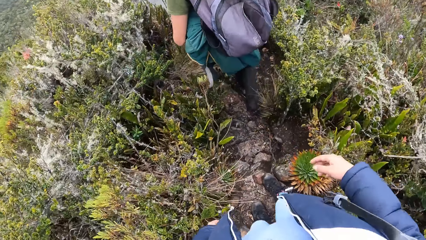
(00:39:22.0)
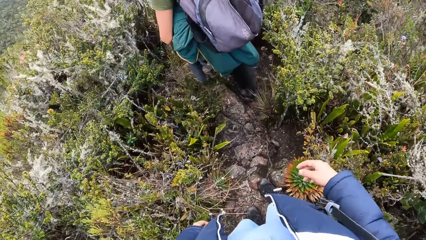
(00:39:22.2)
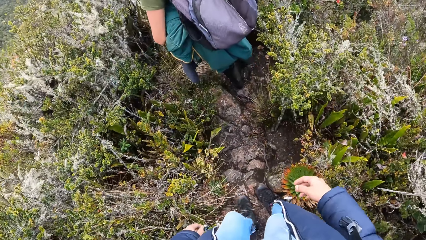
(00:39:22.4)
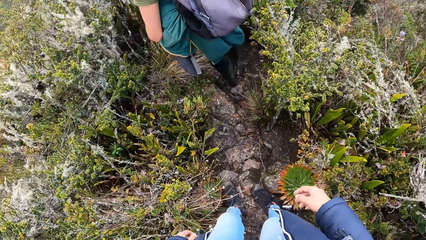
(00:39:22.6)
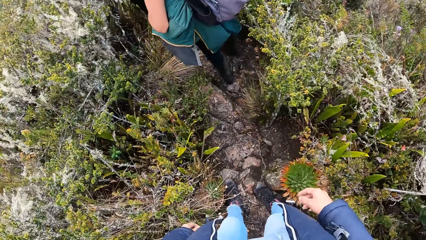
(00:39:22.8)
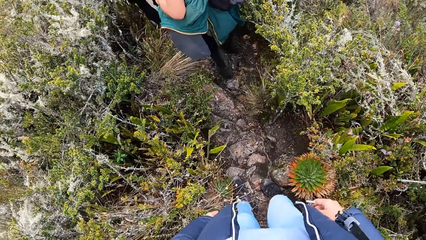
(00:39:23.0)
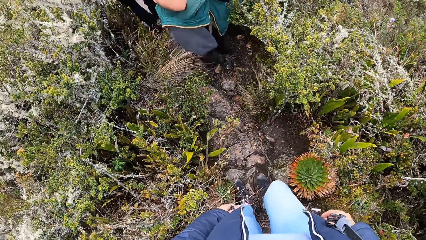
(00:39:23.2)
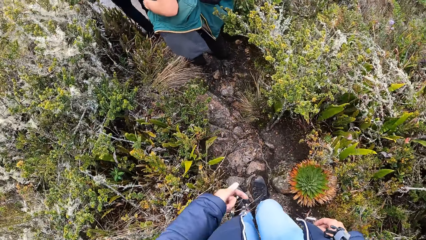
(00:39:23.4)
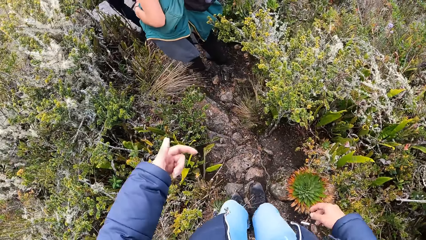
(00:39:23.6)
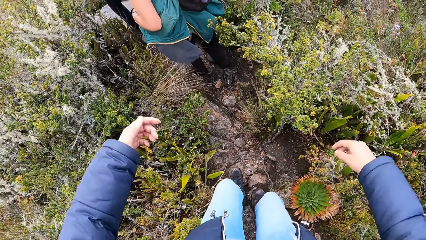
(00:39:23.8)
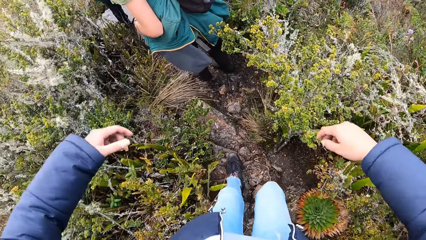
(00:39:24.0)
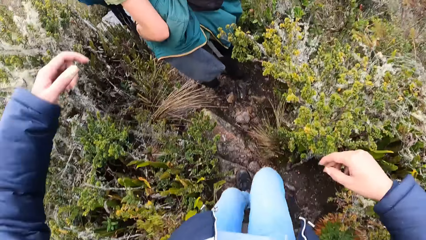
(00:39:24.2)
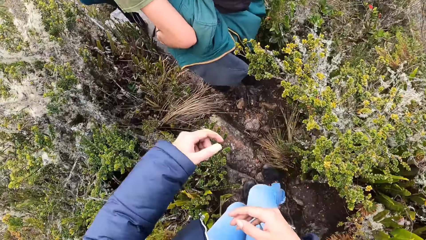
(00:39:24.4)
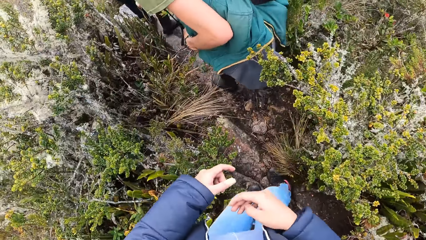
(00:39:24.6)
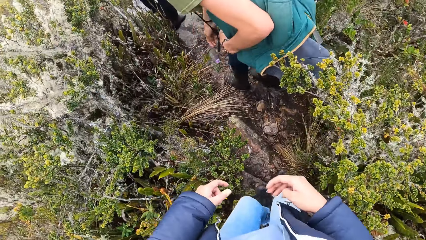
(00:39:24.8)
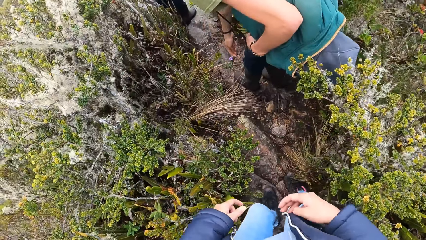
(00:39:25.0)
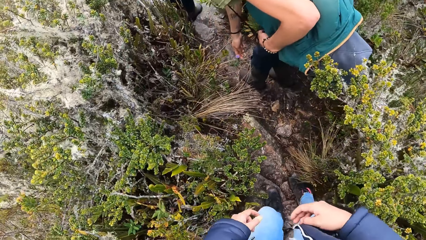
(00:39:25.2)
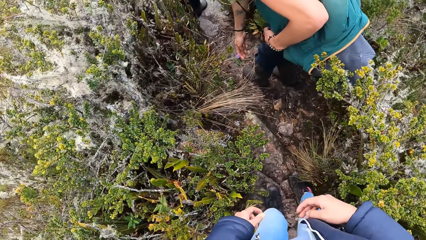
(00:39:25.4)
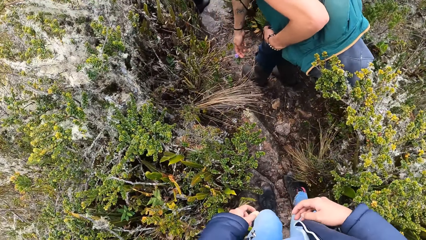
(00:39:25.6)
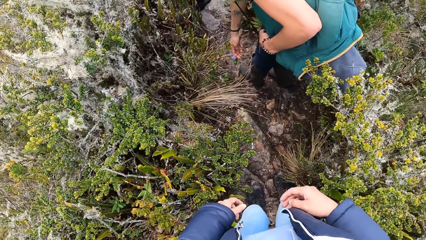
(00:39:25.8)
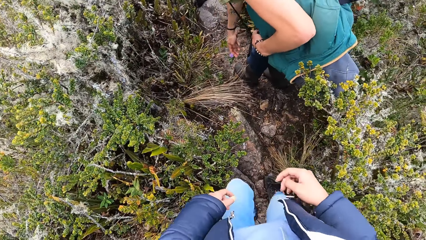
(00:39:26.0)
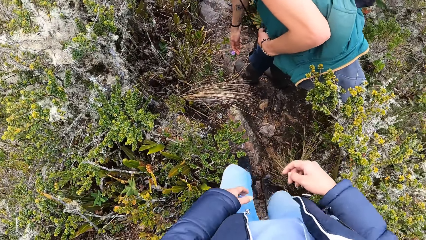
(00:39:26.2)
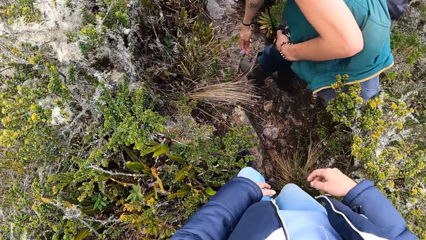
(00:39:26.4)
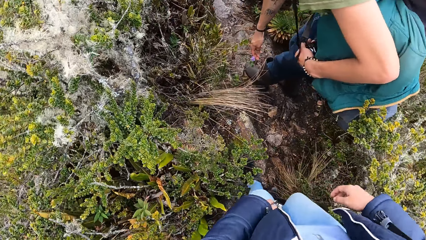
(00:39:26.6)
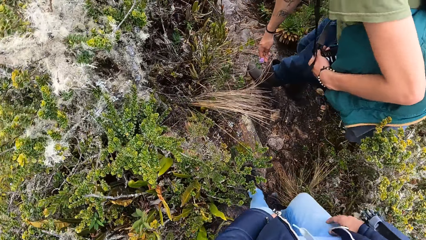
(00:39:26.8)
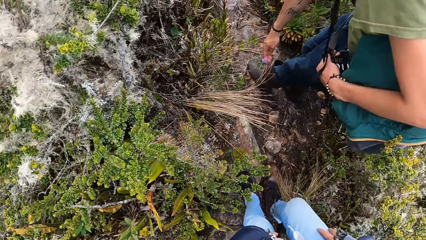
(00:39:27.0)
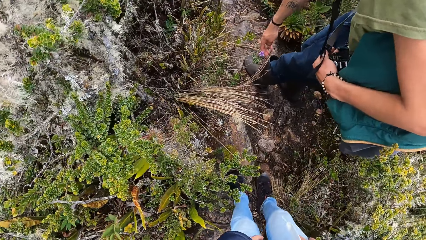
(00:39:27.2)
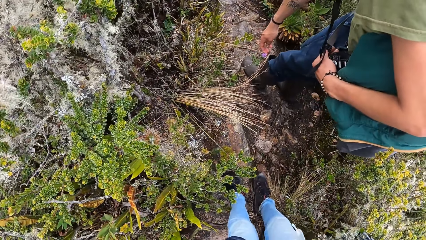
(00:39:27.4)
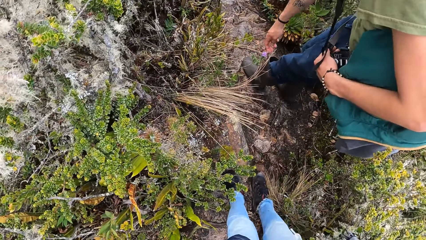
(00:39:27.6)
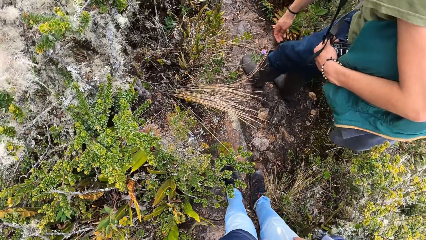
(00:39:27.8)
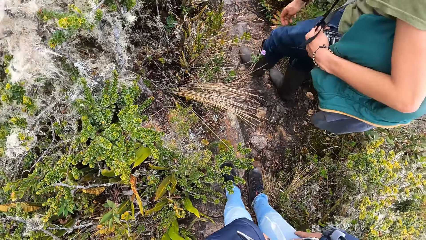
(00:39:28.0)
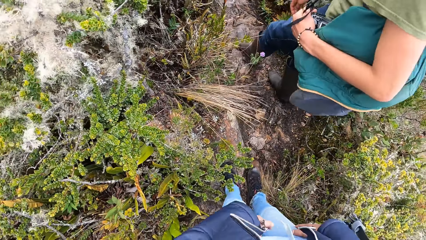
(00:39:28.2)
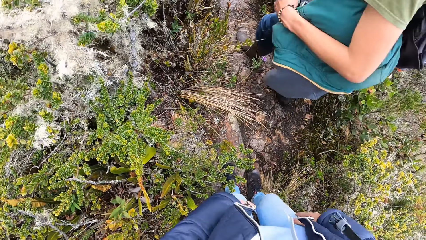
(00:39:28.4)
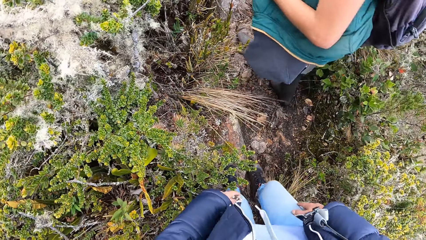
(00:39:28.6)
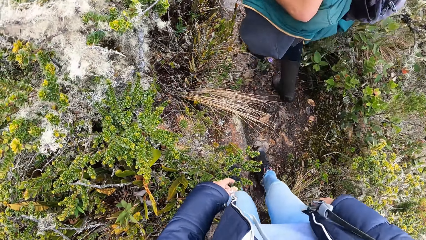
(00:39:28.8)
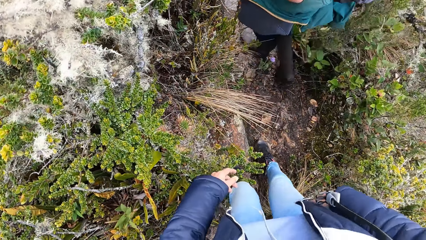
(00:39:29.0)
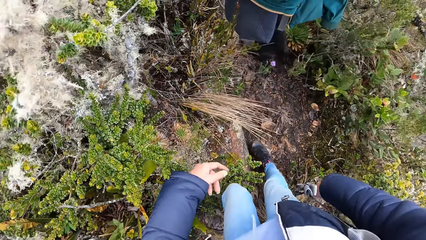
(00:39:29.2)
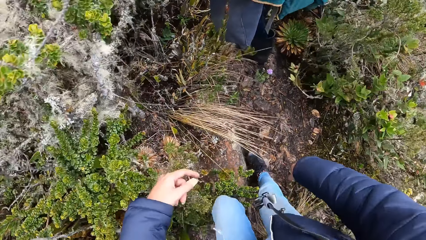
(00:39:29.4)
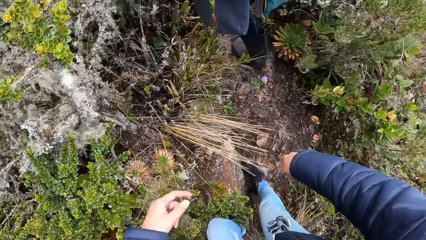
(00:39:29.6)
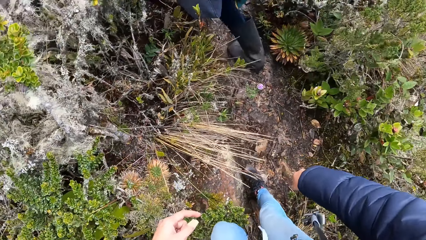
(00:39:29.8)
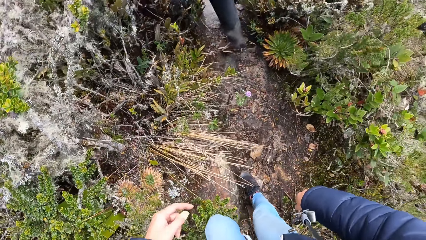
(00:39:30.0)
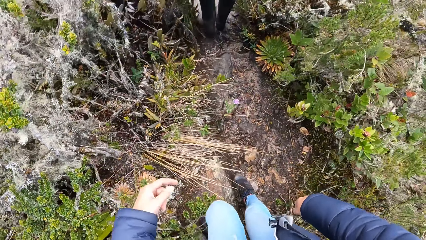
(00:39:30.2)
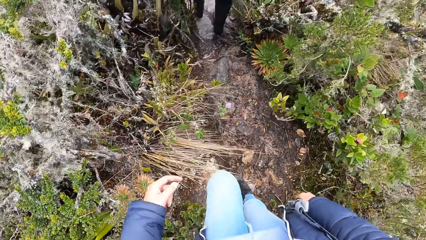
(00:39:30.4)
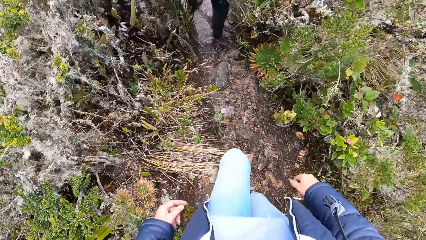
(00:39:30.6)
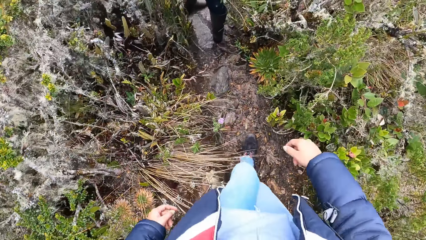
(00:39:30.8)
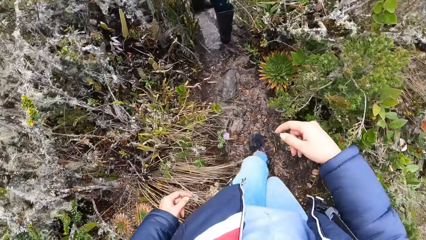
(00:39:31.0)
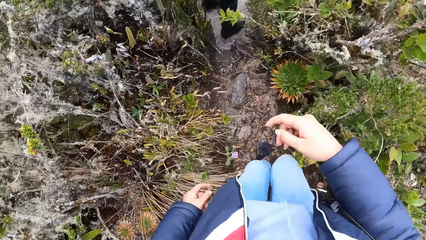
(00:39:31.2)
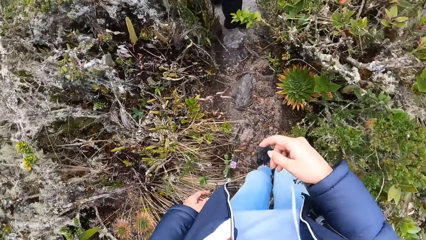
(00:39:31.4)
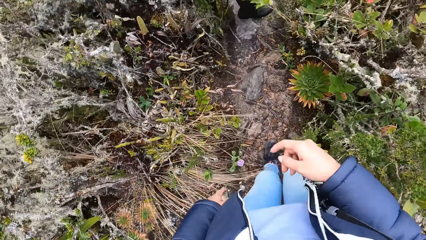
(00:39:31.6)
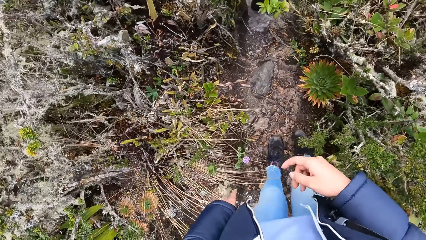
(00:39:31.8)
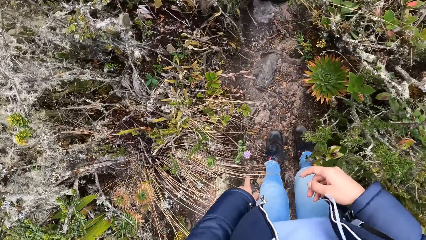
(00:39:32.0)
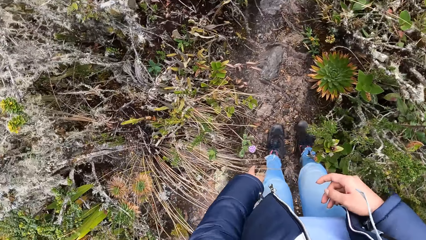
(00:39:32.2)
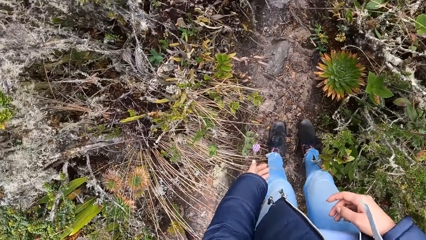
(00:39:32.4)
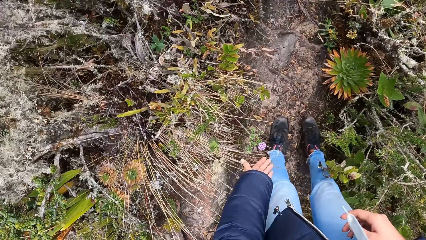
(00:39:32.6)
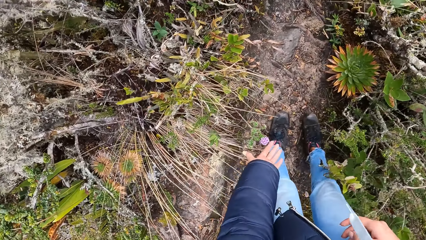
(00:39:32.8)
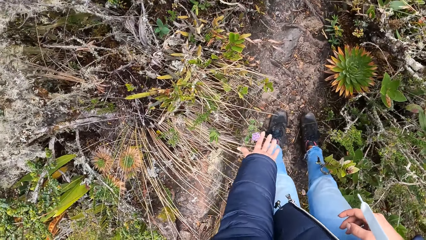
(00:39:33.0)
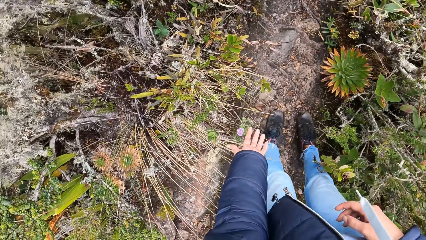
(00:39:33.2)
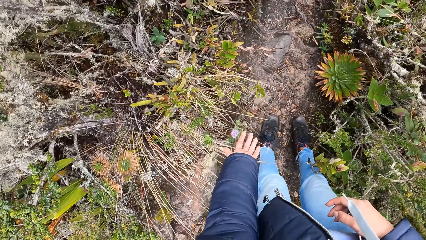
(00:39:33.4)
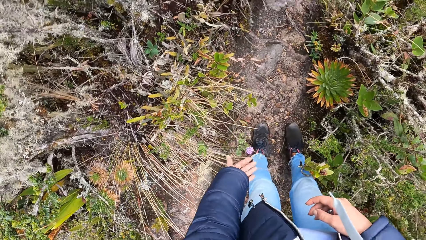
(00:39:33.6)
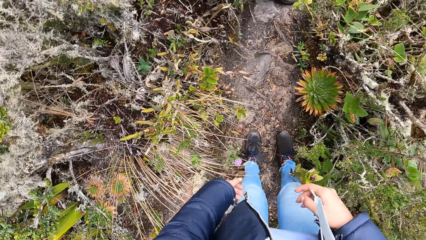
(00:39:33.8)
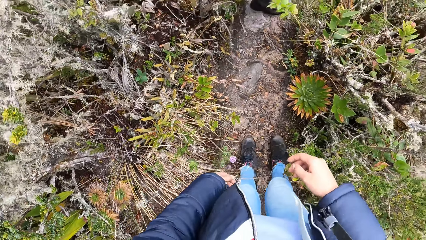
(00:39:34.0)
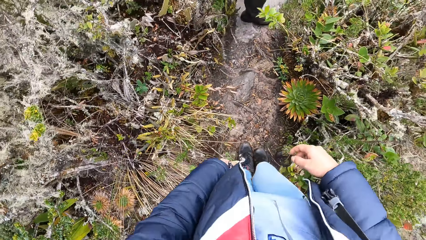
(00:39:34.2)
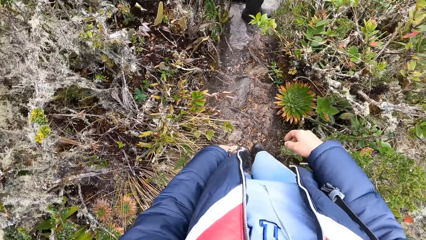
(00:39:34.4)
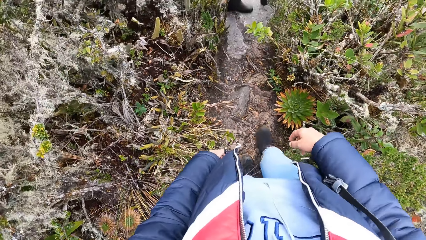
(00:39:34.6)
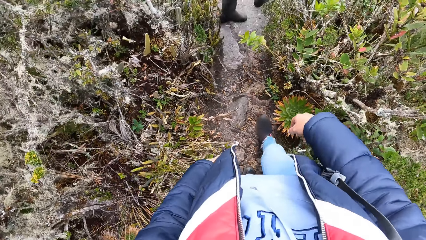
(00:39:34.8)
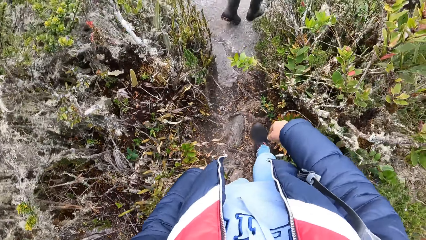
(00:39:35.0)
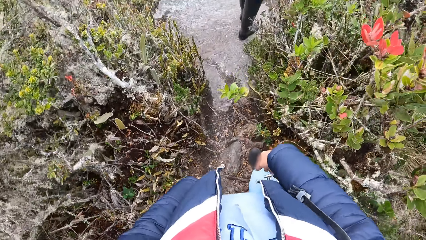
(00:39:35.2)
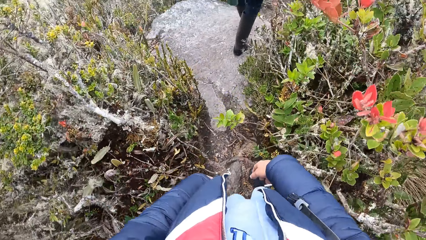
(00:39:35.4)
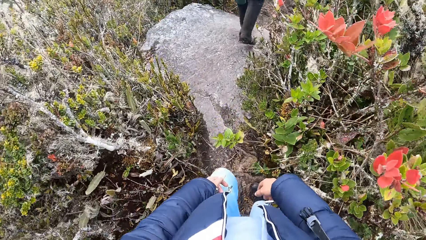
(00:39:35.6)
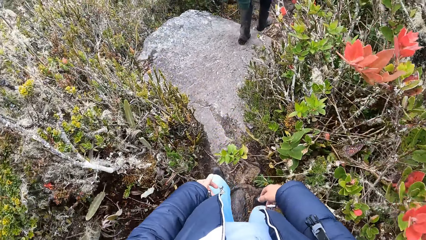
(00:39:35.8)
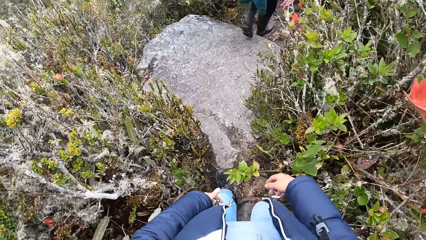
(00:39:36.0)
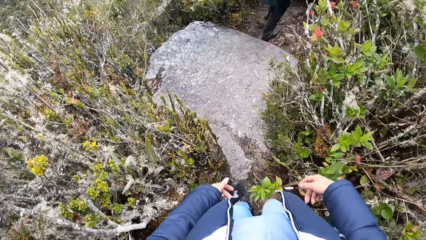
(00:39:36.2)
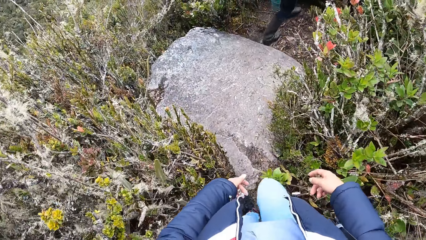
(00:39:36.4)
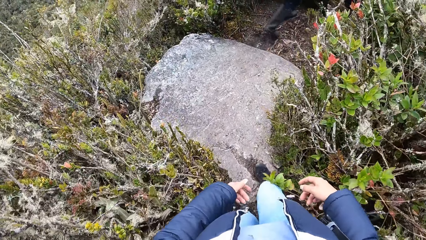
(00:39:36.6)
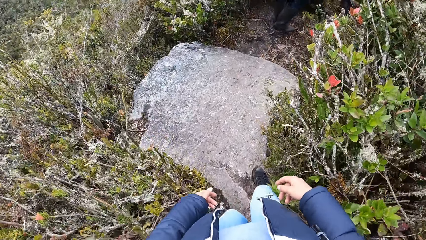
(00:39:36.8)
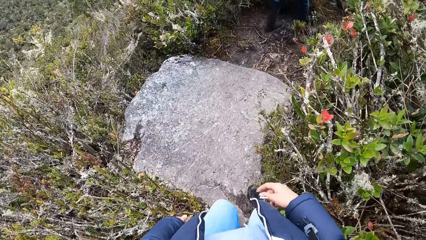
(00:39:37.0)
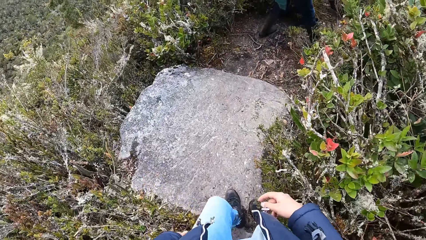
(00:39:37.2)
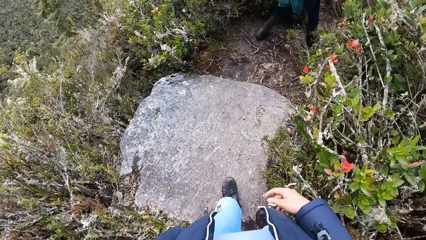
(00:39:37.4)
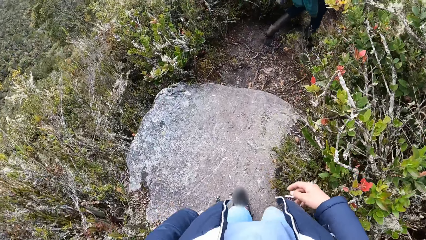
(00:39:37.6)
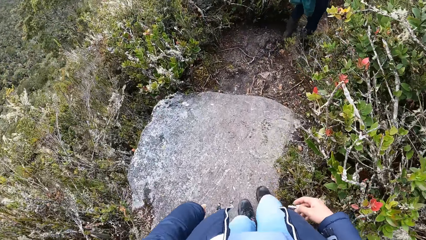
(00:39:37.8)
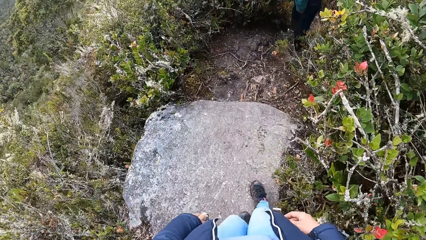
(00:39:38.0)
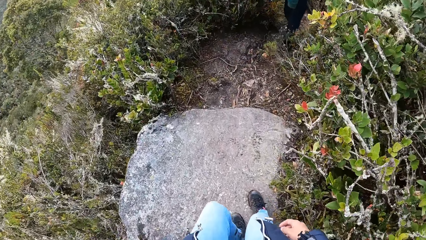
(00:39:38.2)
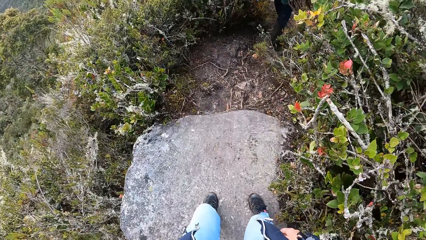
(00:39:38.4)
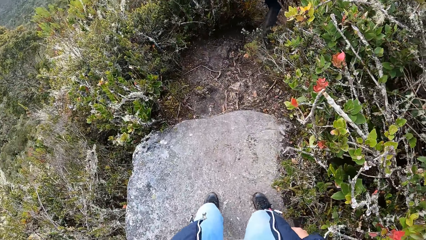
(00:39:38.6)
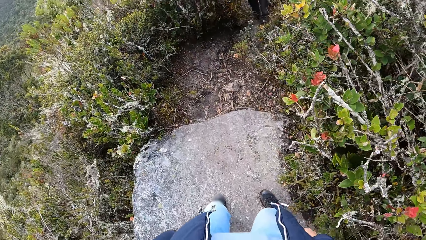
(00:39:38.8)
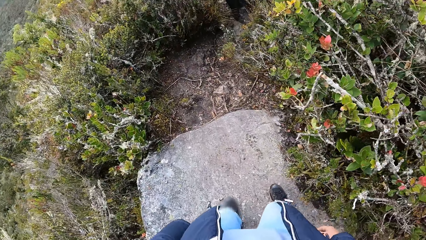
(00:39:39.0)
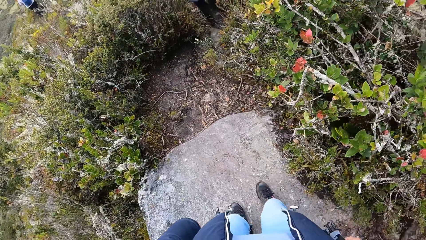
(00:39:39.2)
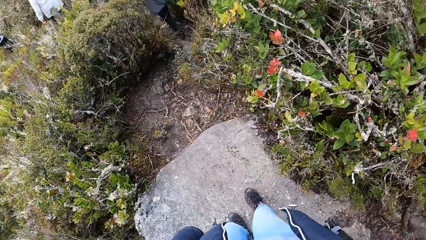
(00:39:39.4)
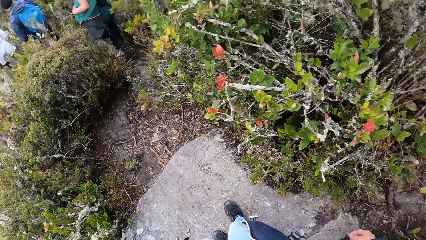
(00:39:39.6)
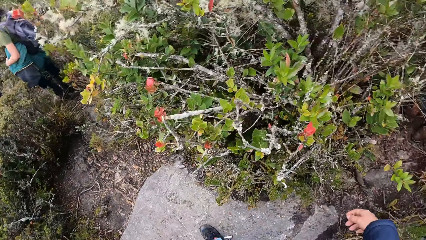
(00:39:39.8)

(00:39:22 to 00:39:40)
A person talks to another person. The camera wearer touches a flower. They walk on the stone.
